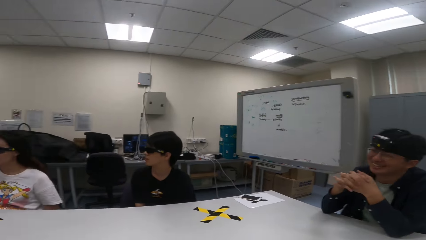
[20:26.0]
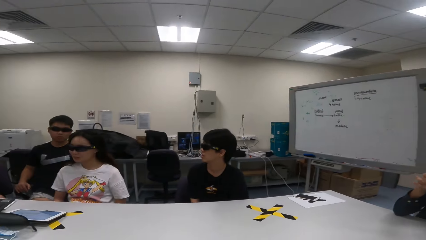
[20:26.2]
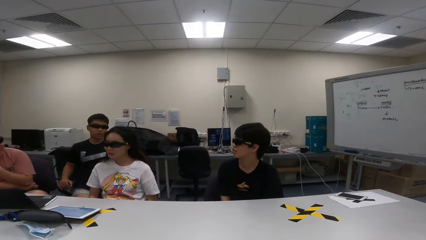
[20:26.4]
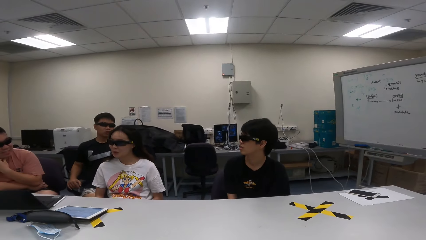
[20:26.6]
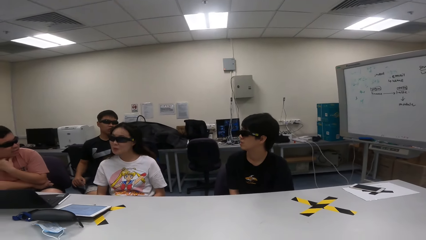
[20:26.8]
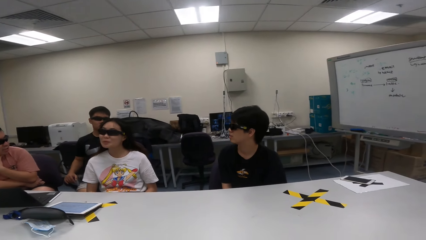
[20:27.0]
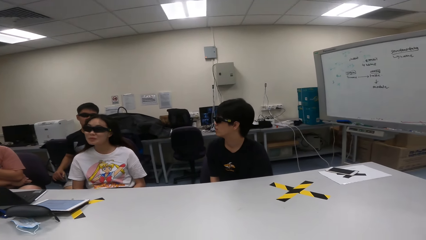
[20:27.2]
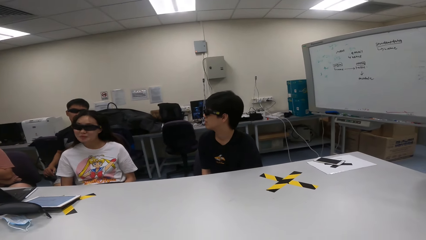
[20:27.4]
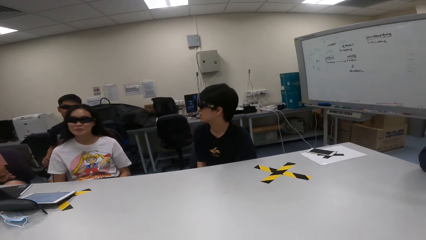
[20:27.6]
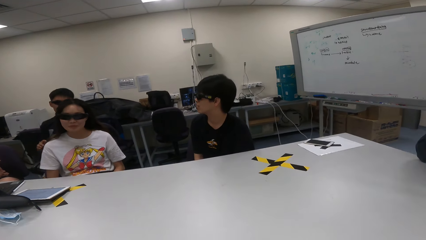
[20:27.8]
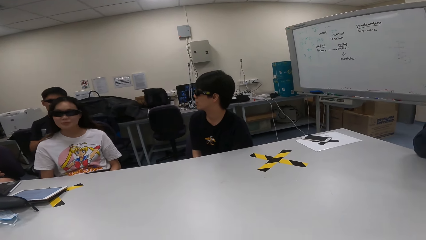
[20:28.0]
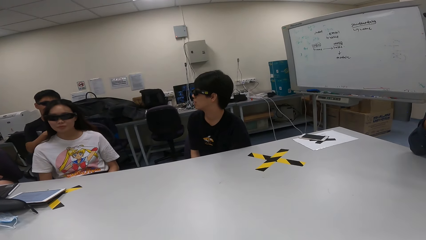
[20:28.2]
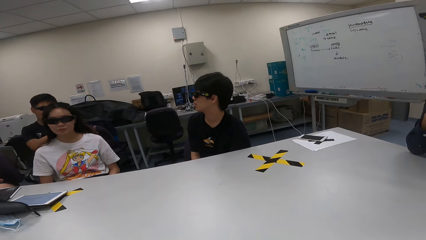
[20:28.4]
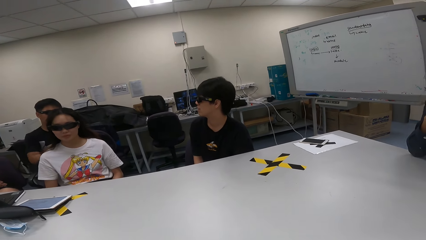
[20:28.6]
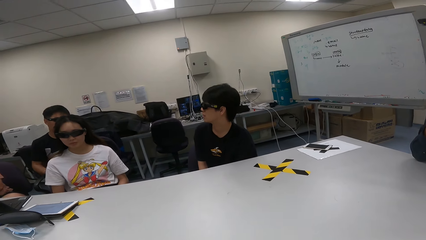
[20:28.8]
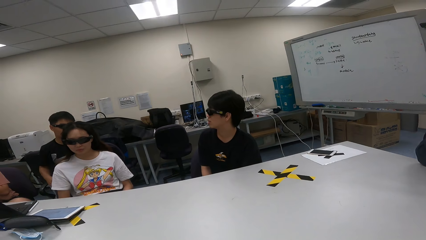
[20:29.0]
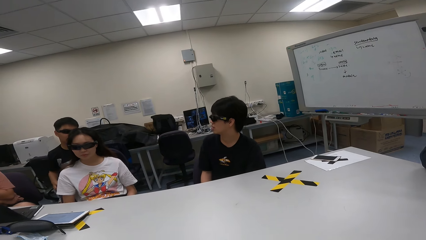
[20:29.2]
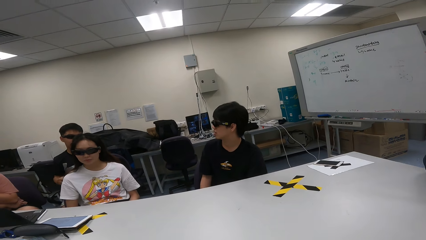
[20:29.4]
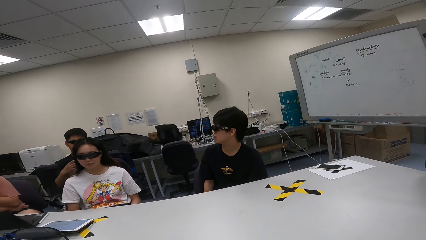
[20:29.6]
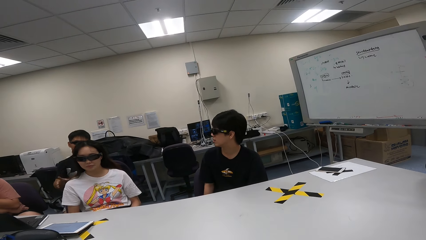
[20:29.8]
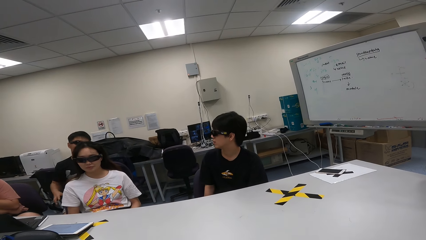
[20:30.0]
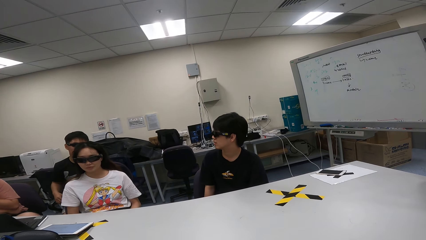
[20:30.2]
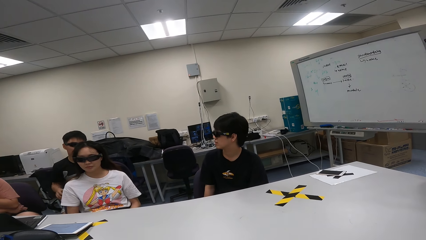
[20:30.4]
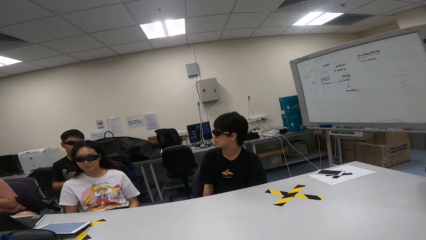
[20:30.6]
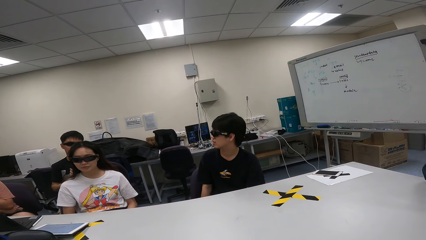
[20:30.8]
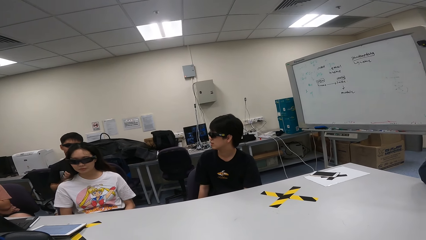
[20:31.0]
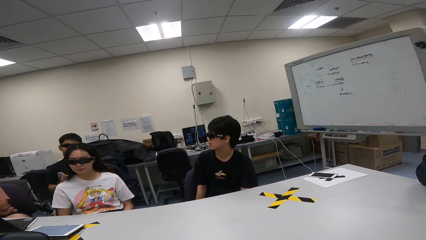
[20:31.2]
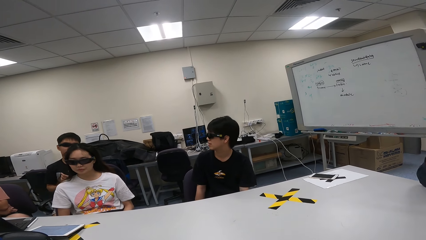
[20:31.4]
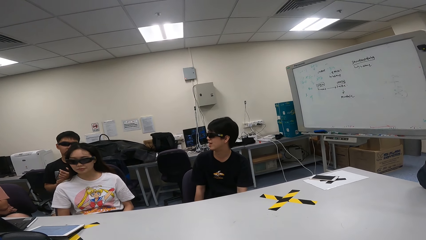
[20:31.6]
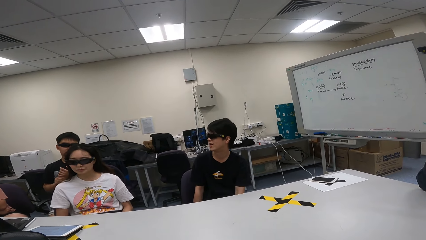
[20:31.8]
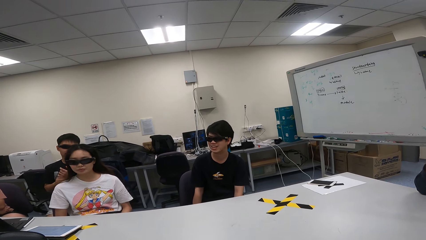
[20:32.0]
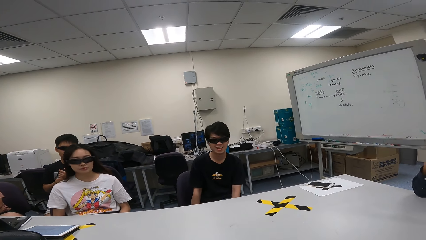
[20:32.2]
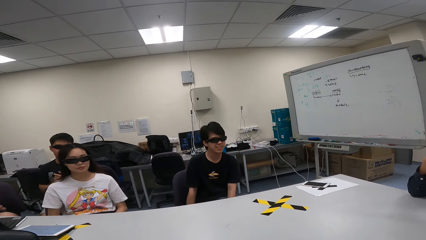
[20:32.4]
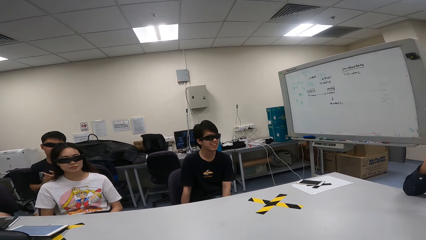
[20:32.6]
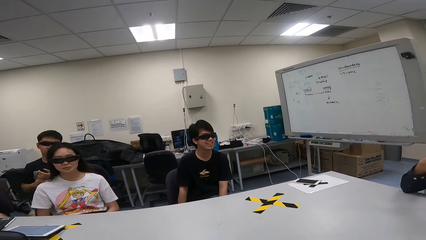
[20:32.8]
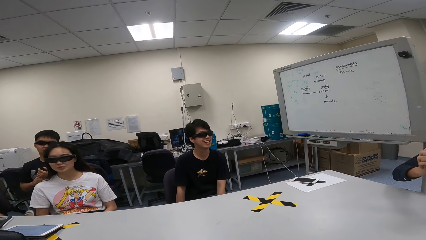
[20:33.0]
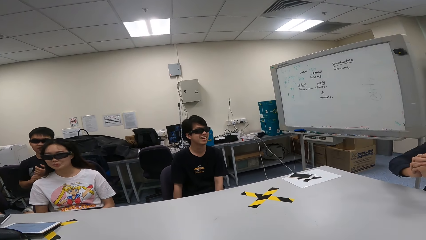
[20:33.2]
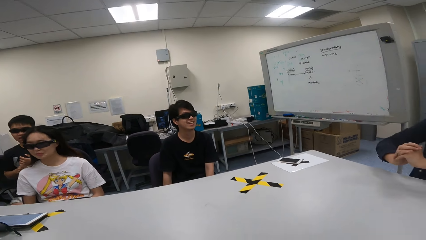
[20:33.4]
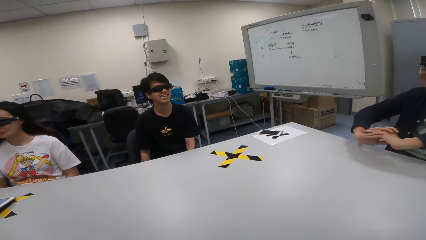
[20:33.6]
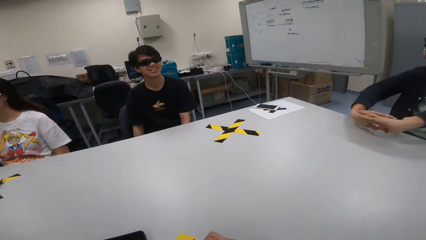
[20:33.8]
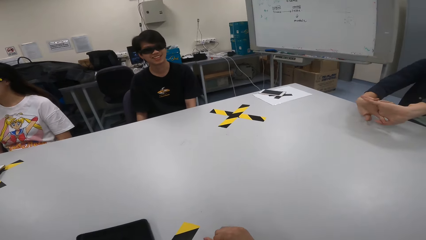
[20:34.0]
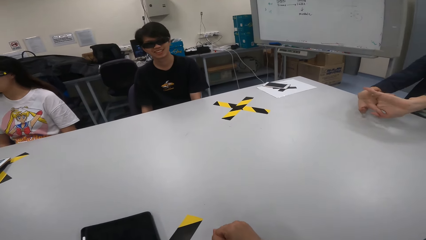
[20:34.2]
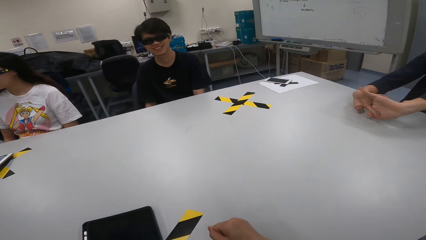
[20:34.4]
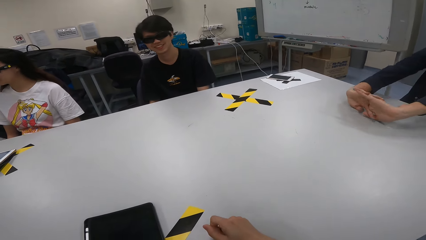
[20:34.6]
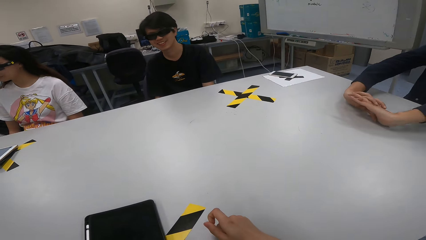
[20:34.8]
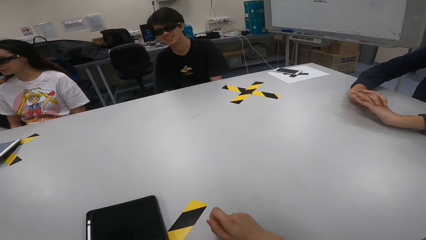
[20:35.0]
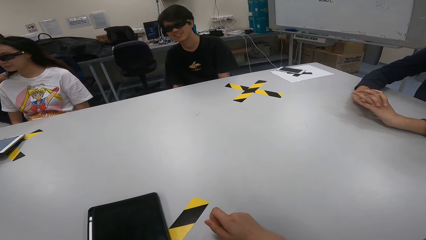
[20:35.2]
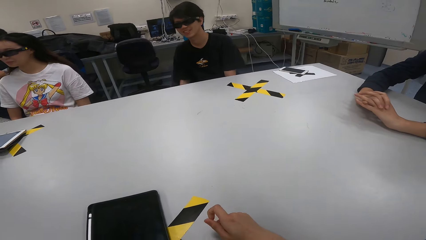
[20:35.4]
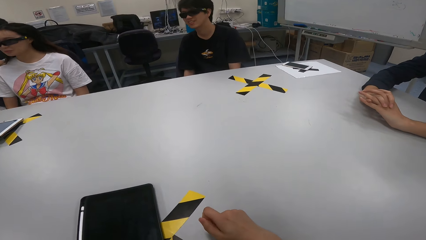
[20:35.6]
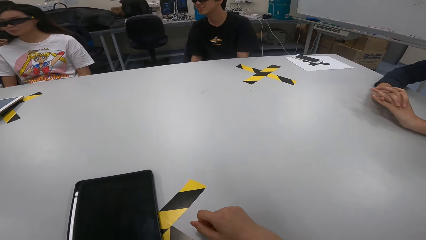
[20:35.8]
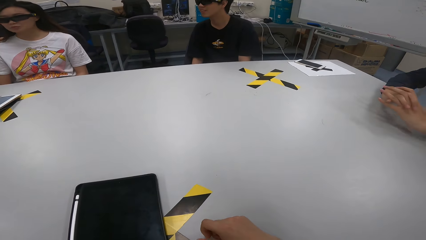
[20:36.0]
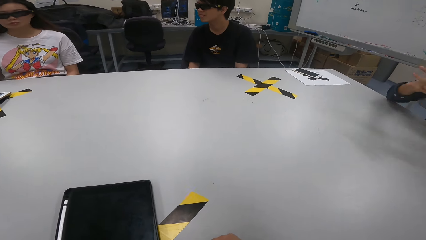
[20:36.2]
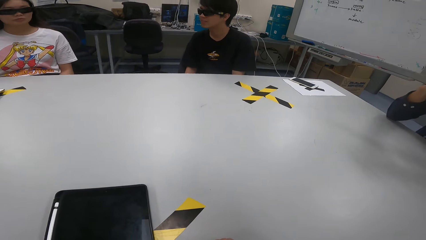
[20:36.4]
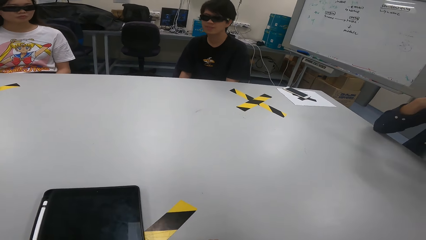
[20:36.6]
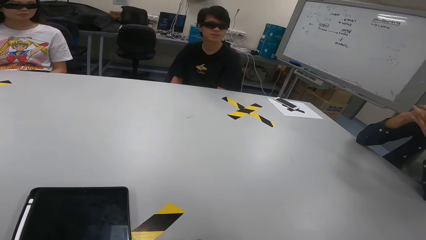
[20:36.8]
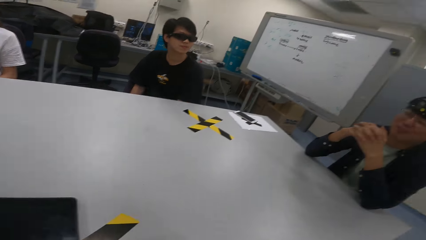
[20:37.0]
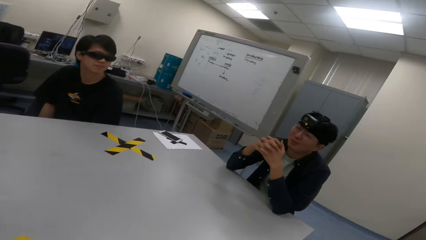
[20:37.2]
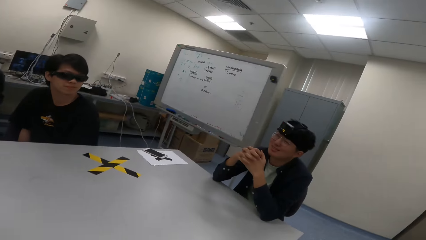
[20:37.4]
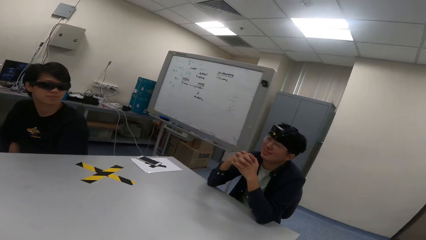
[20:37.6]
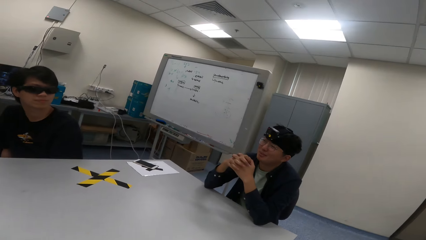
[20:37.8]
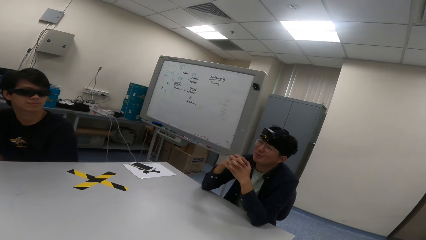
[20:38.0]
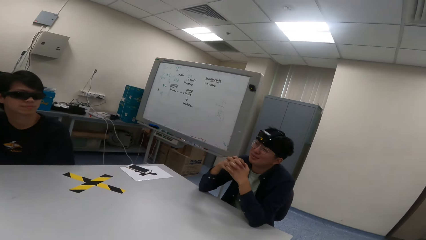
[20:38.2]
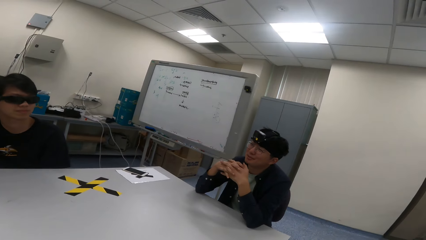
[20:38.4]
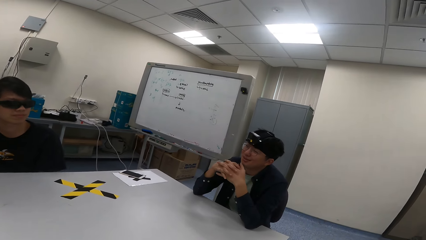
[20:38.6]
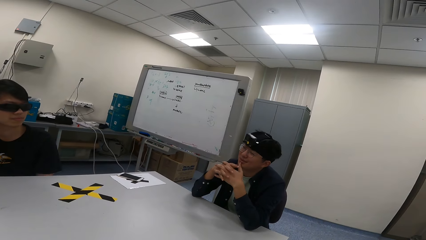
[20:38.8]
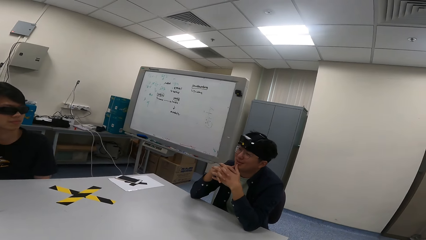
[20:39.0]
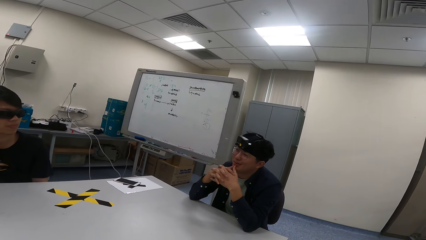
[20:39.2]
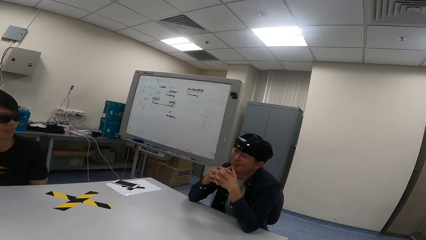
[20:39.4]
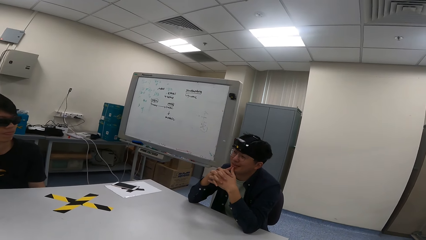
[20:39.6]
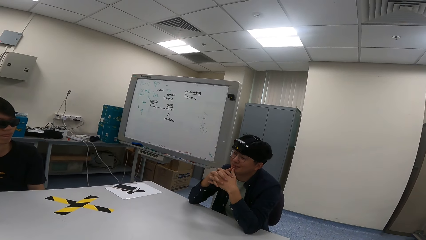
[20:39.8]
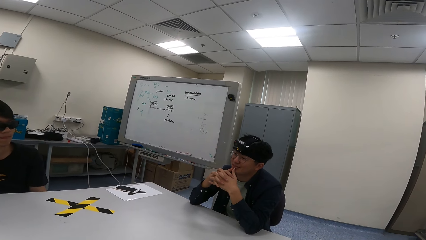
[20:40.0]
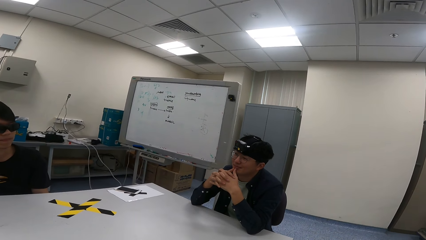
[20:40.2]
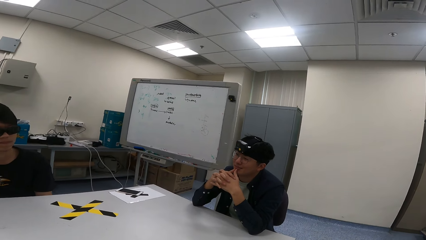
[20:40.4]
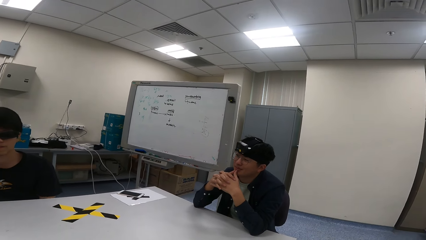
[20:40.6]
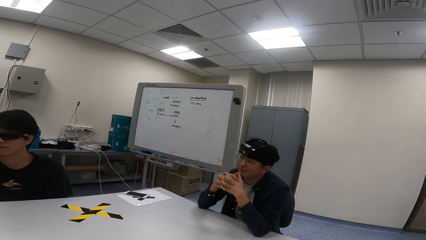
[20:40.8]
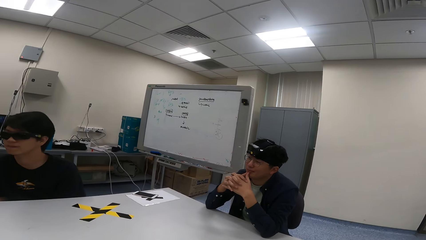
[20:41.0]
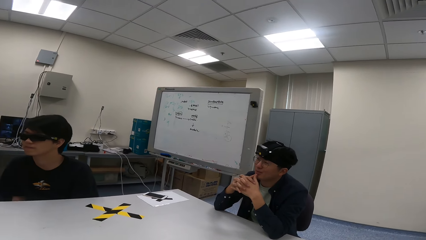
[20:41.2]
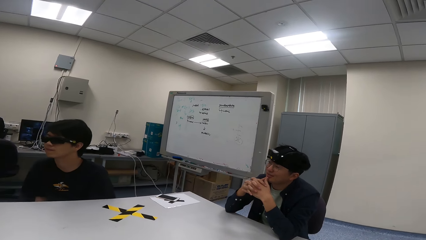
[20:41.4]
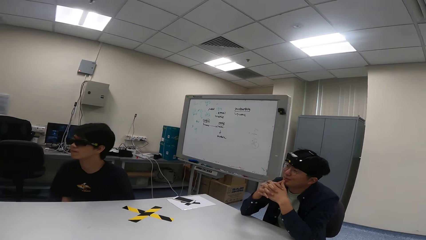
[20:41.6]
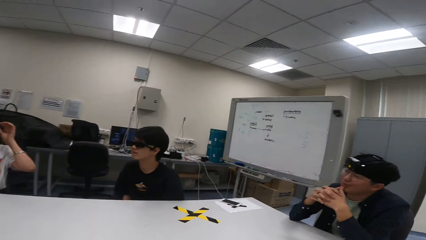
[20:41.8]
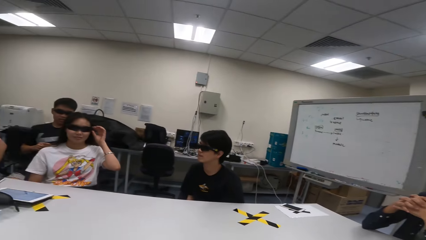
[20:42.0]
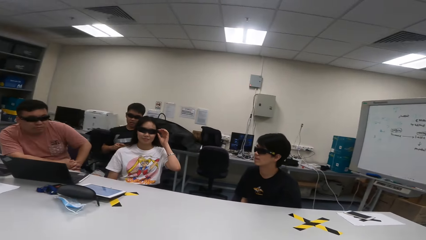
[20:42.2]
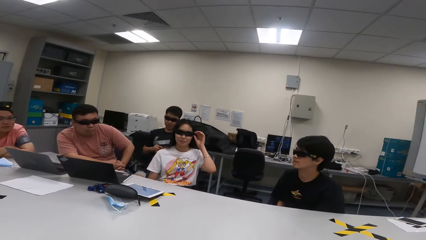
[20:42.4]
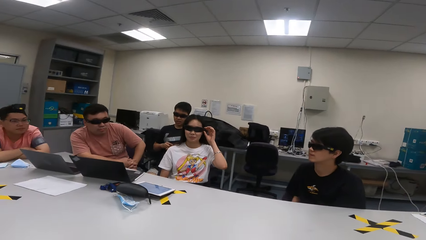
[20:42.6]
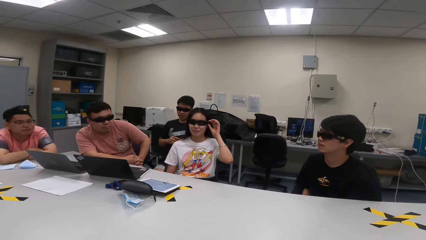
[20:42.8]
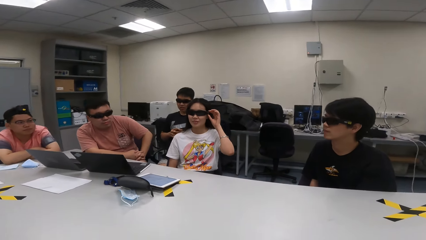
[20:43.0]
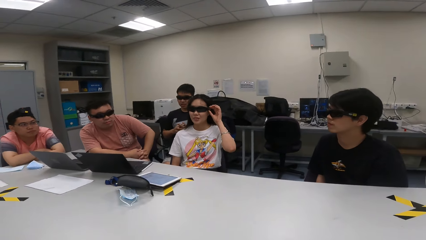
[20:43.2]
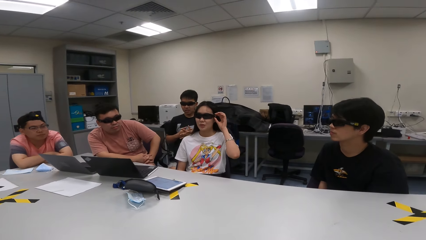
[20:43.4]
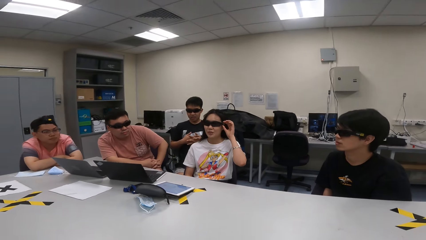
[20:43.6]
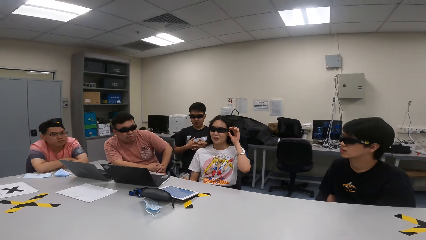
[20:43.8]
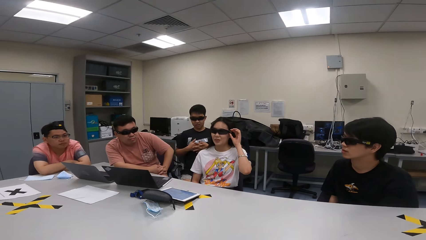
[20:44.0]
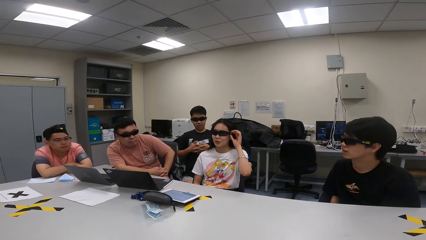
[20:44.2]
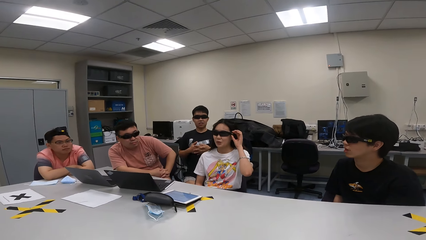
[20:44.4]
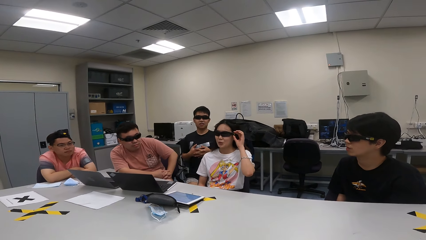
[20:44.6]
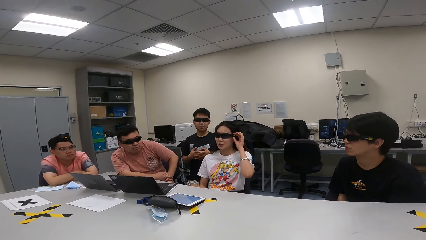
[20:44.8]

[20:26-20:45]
A person nods the head. Another person points to a third person. A fourth person stretches hands on a table, converses and touches the face. The first person touches the shades.
